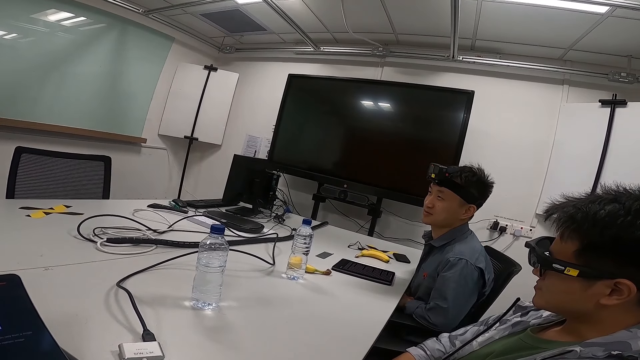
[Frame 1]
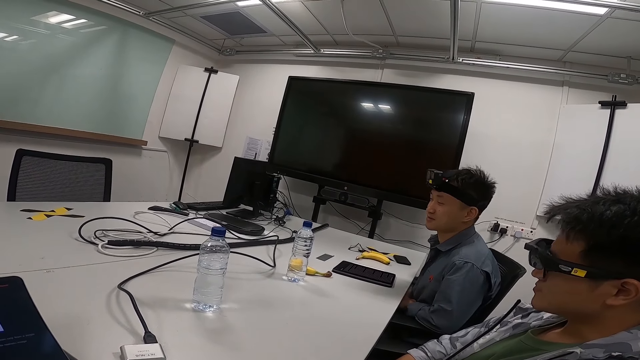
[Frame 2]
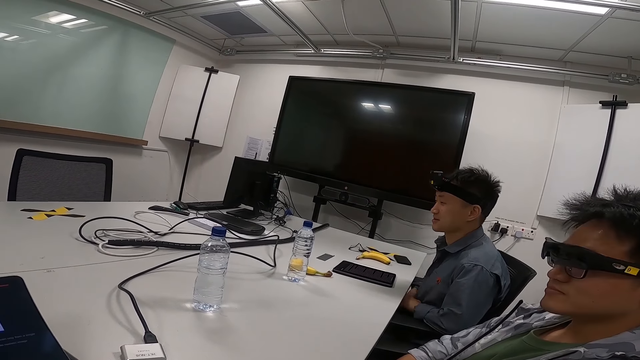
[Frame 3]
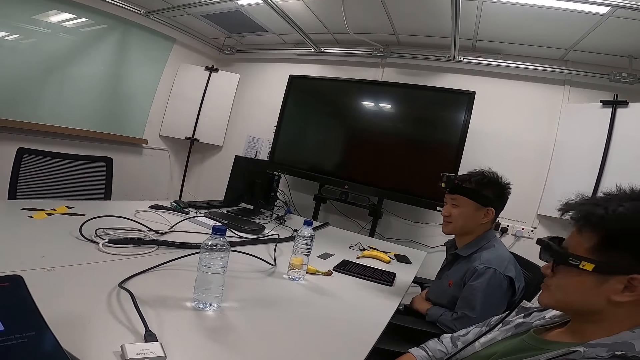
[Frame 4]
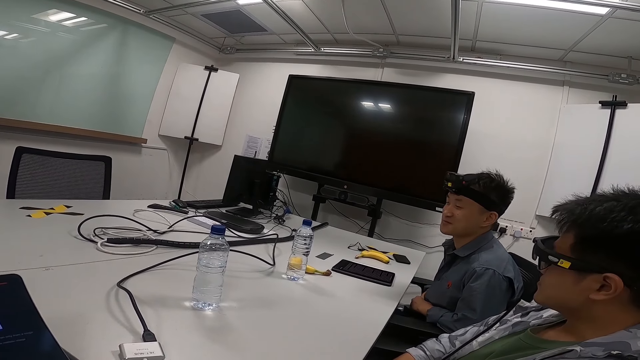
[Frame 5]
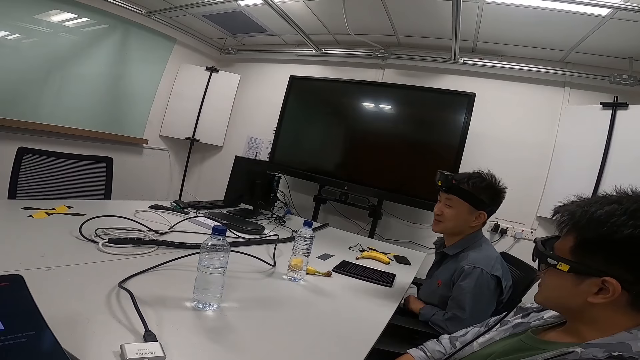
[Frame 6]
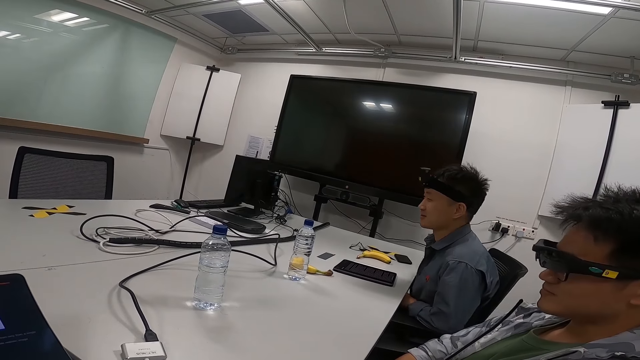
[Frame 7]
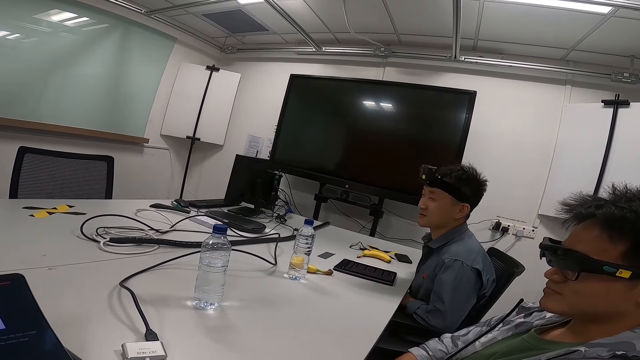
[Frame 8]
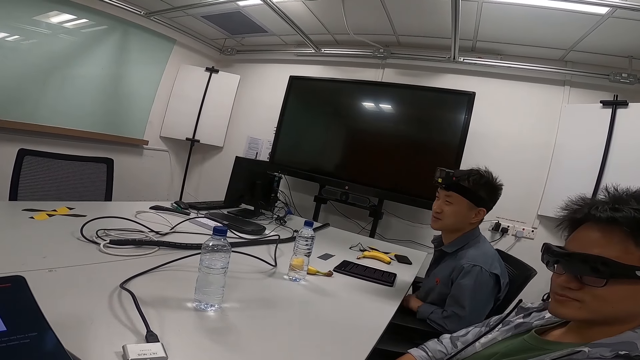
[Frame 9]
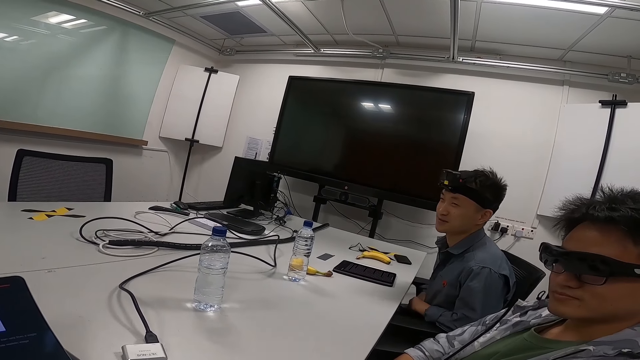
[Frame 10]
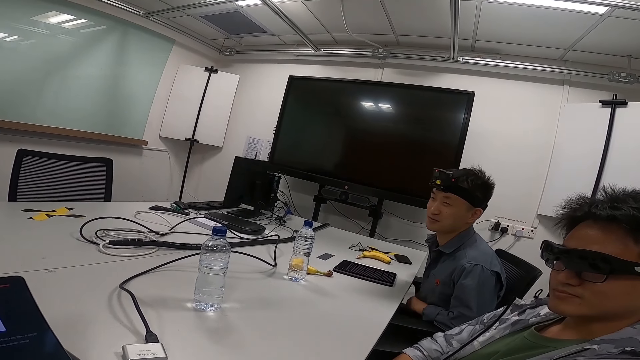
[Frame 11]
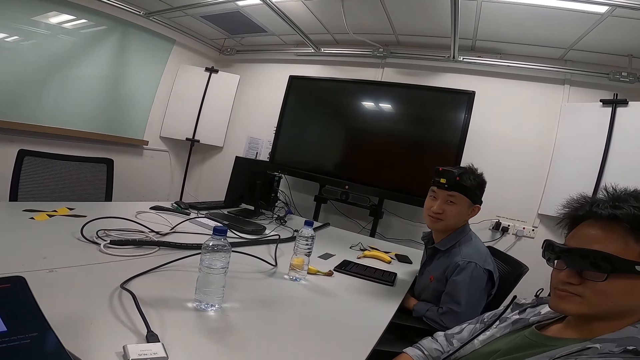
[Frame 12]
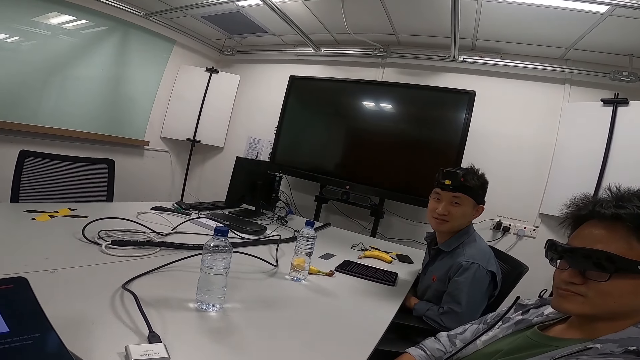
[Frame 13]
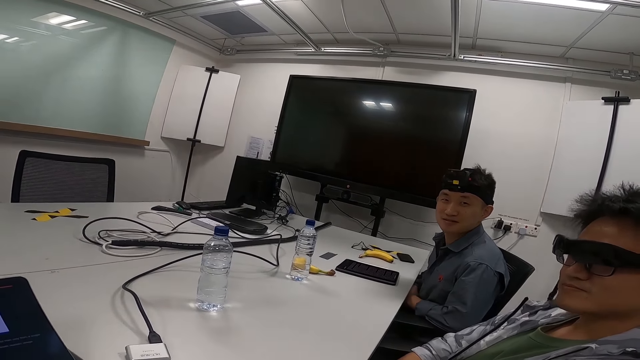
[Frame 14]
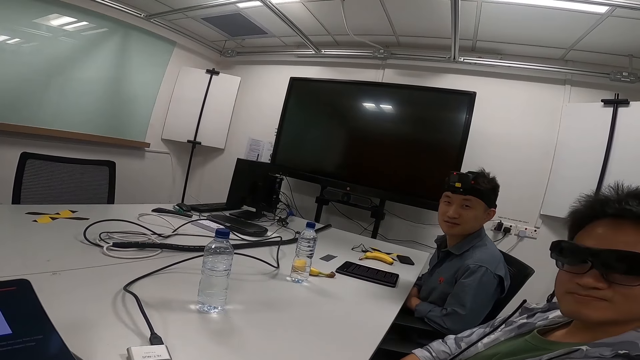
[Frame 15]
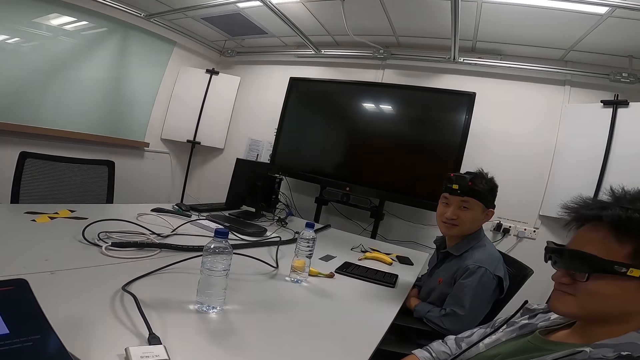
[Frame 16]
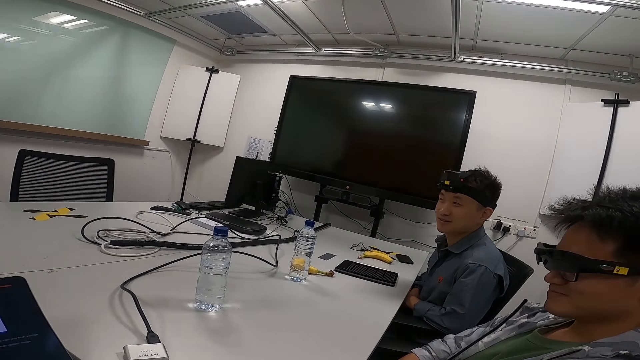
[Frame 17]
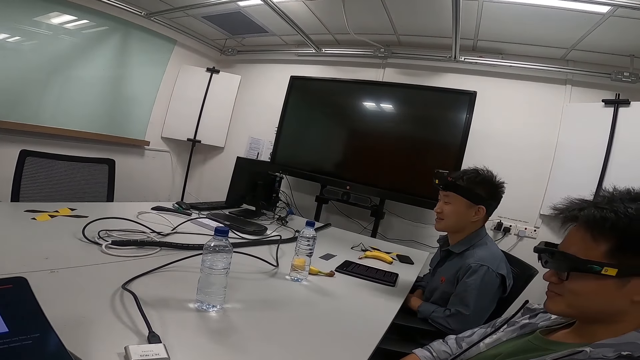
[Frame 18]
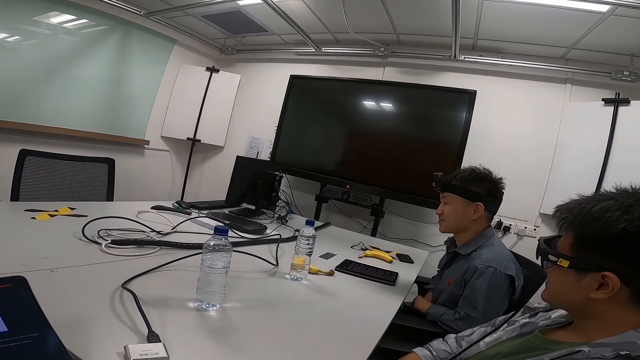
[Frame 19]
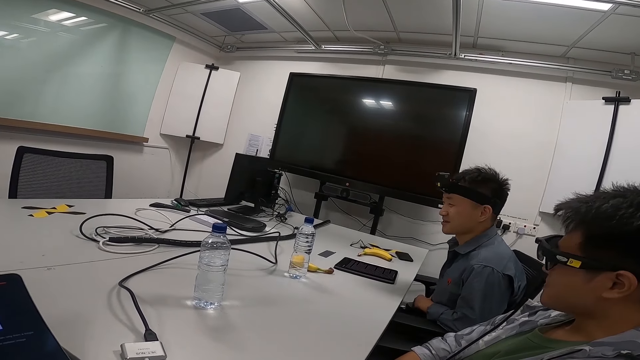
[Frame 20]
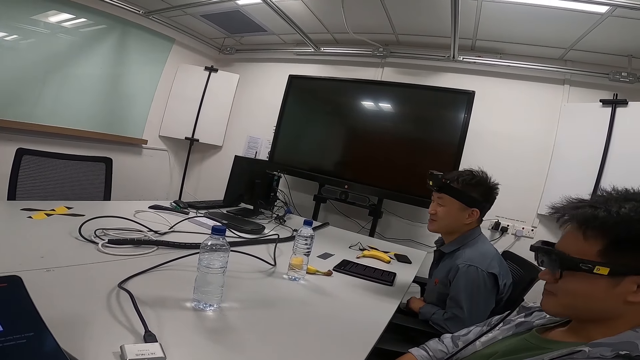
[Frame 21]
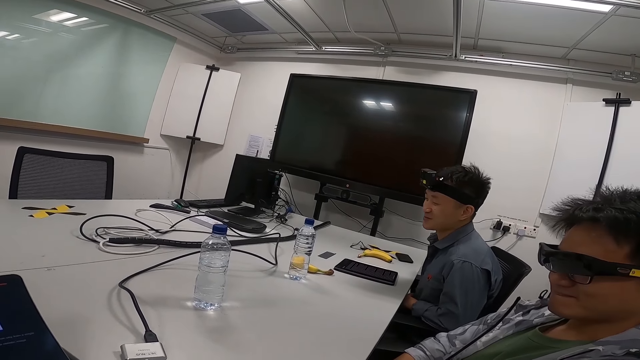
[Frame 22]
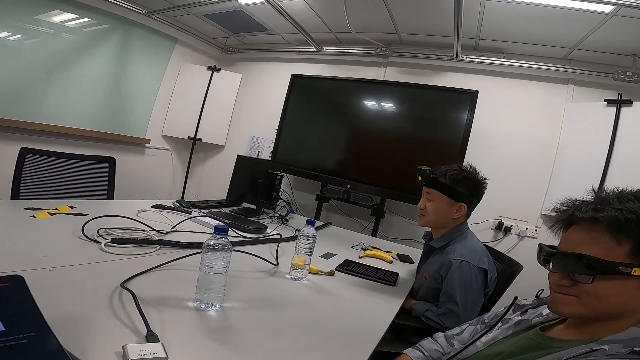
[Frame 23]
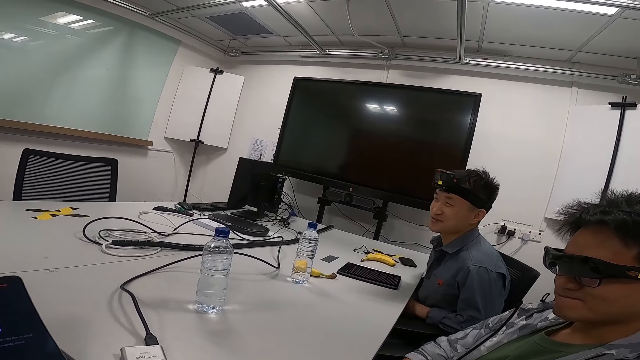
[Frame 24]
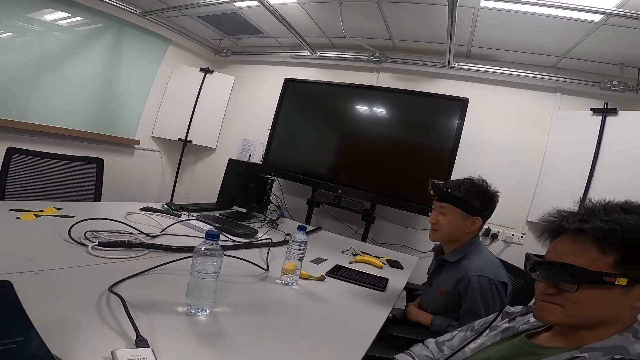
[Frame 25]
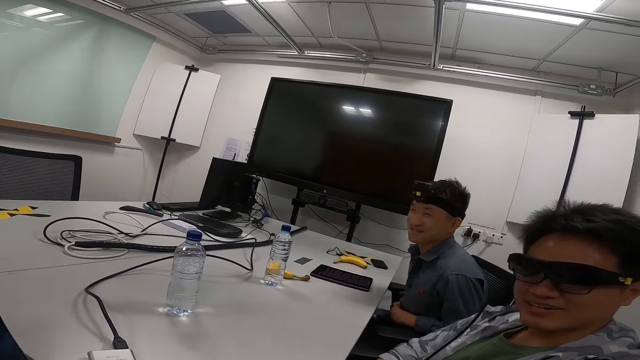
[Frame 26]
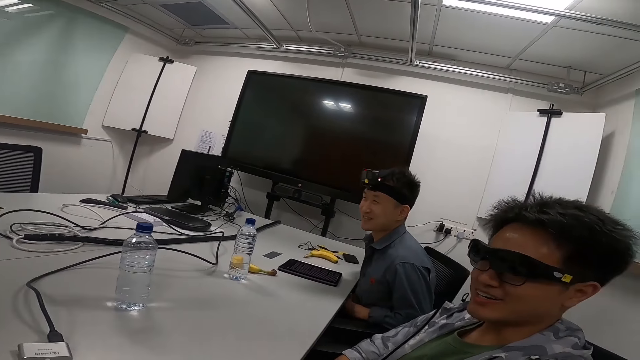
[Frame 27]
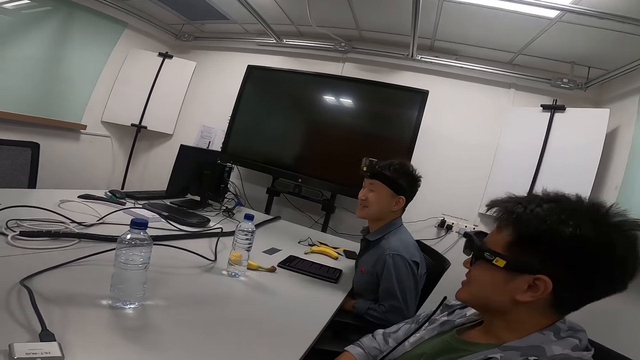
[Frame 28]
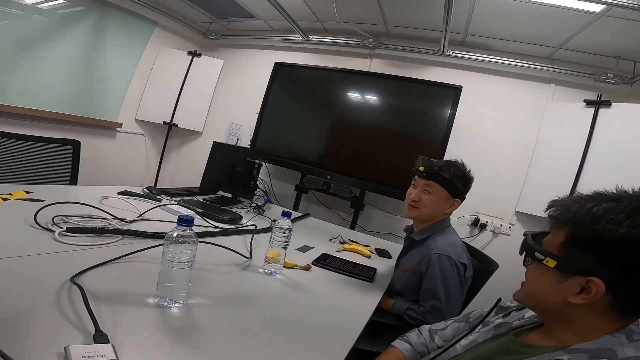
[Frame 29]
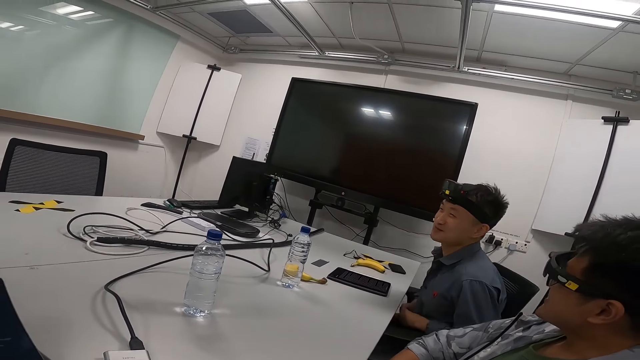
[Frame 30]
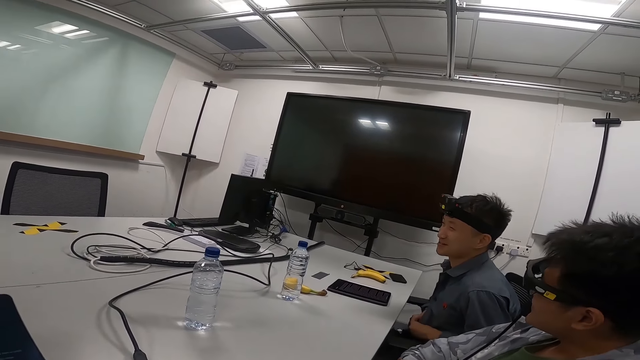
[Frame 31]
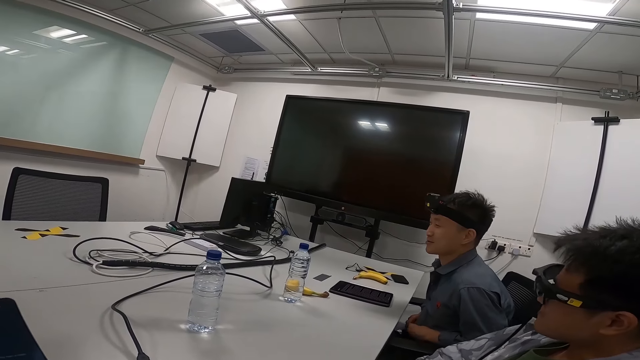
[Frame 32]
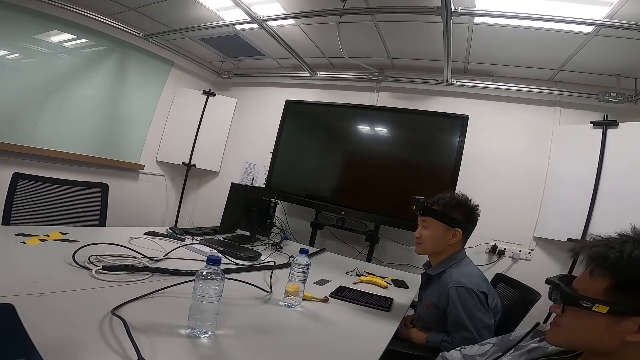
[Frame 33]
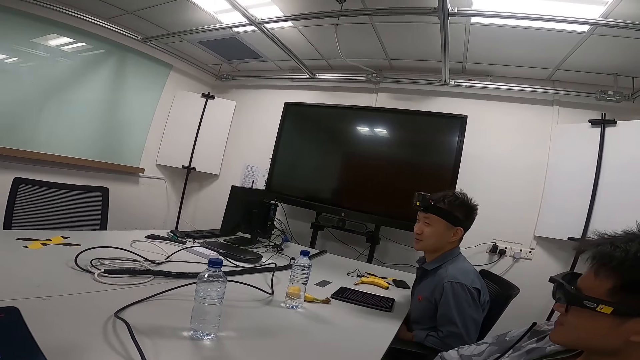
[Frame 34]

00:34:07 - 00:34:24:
A man looks to the other side. Another man converses. The first man nods his head. The other man converses.
